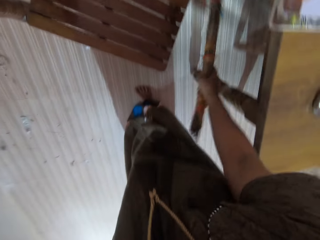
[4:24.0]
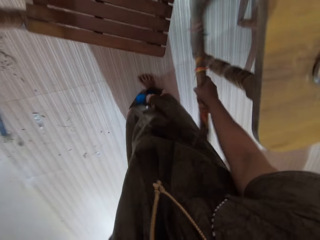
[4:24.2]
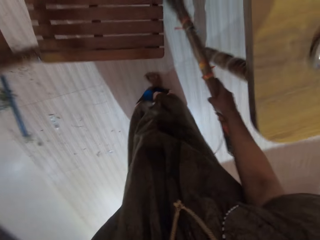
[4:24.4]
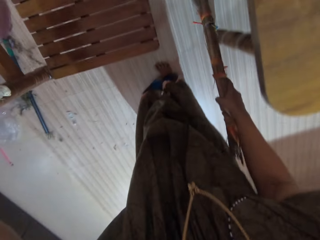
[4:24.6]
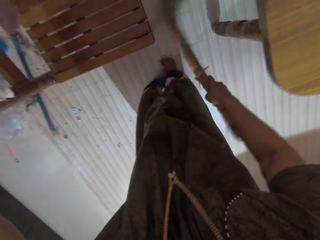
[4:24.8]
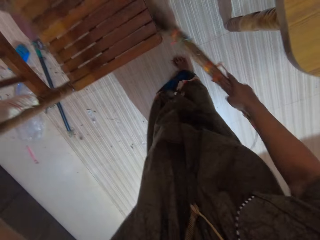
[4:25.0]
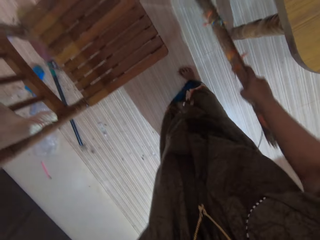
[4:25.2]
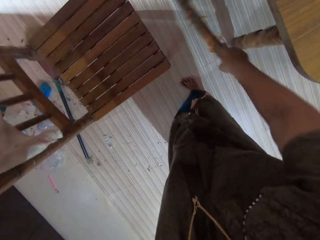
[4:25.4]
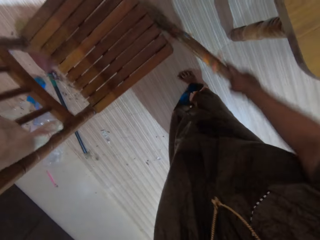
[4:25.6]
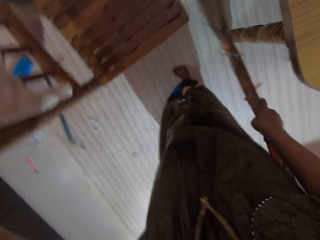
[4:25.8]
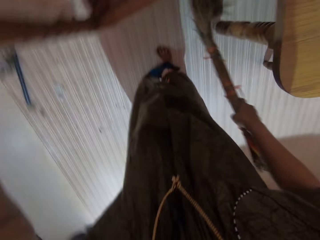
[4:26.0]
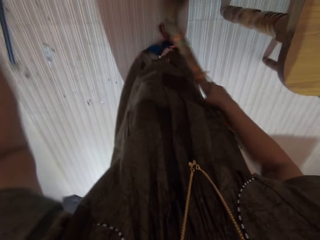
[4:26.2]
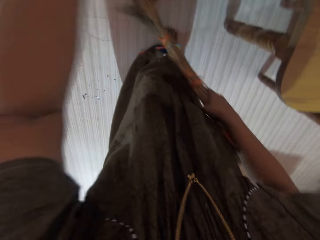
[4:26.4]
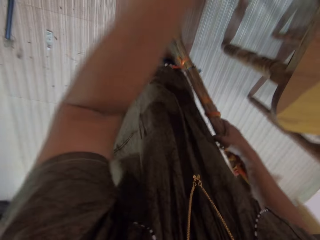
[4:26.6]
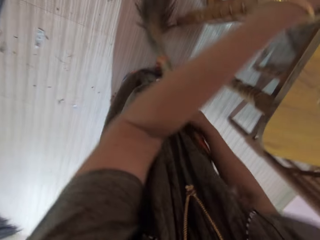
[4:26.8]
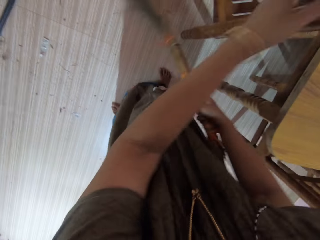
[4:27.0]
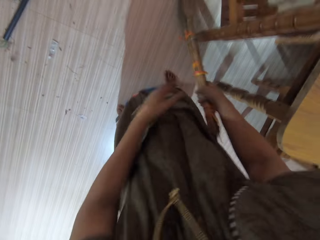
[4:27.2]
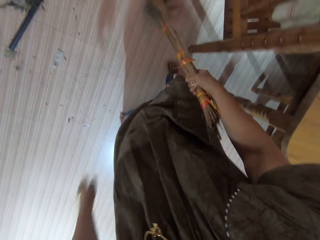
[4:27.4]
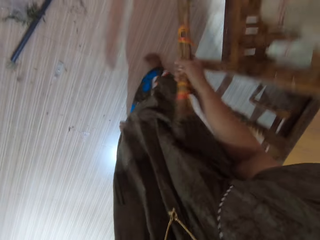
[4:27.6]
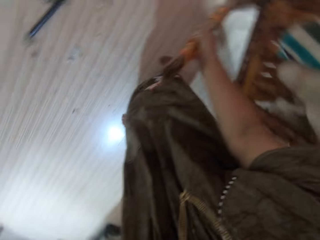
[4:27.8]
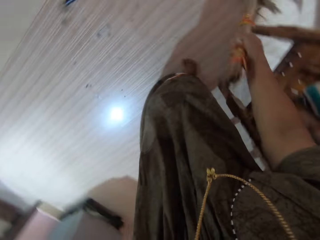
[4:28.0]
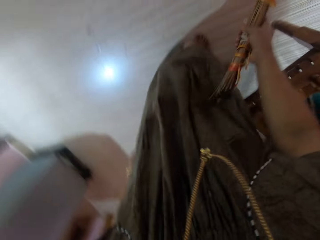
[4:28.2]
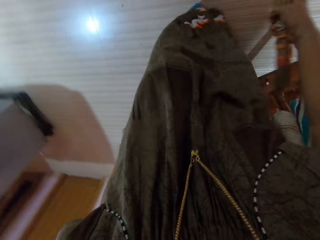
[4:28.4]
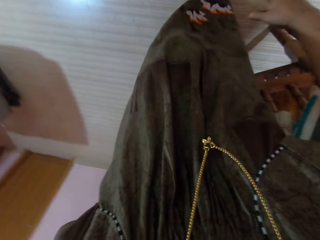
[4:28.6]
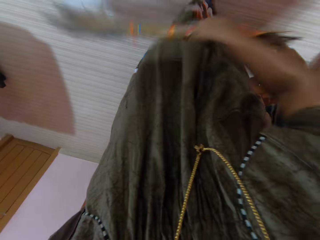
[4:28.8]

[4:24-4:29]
The camera wearer moves the chair on the floor. They move the chair again. They sweep with the broom.

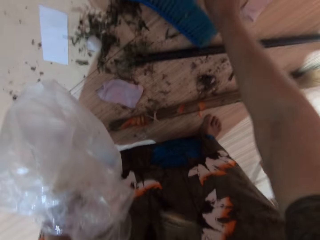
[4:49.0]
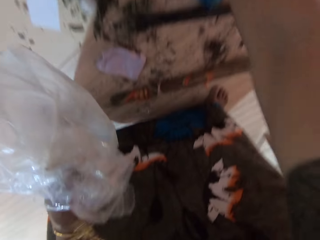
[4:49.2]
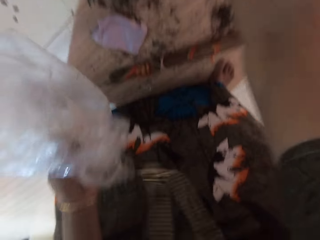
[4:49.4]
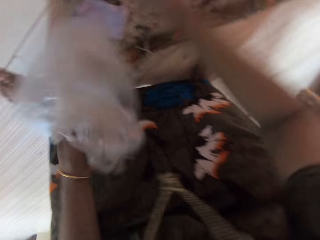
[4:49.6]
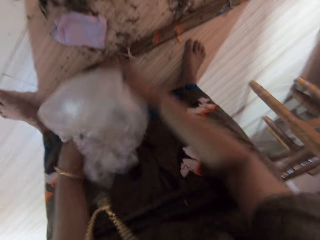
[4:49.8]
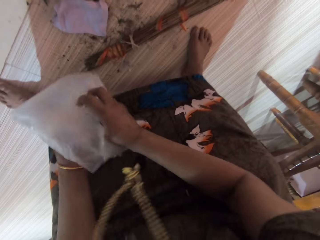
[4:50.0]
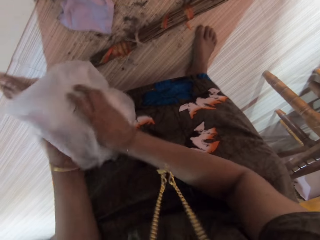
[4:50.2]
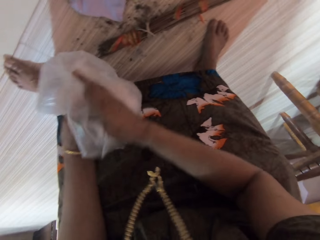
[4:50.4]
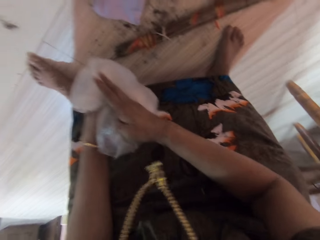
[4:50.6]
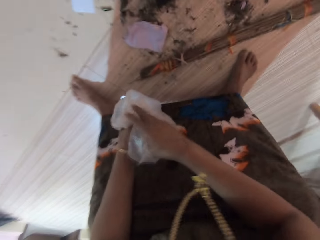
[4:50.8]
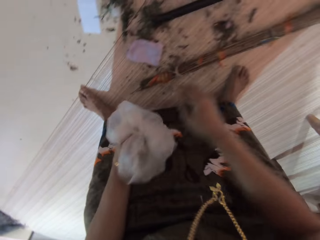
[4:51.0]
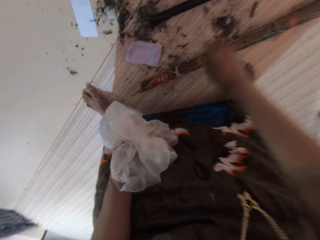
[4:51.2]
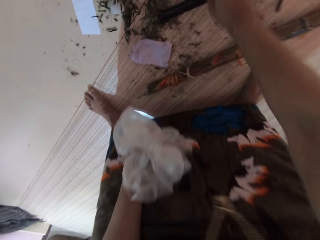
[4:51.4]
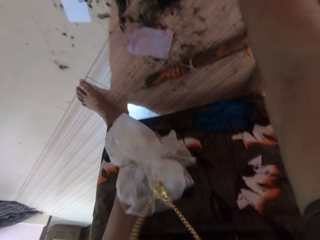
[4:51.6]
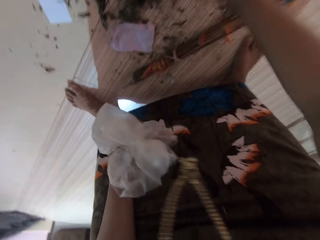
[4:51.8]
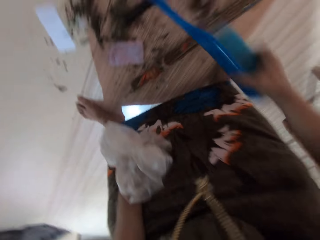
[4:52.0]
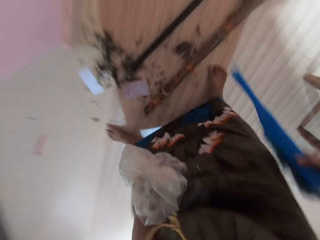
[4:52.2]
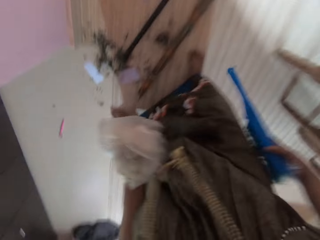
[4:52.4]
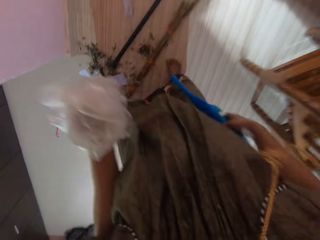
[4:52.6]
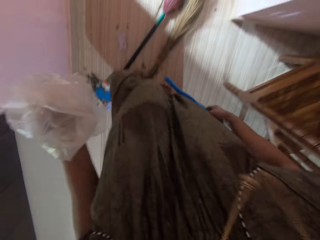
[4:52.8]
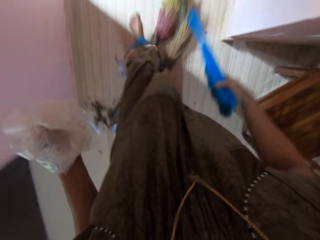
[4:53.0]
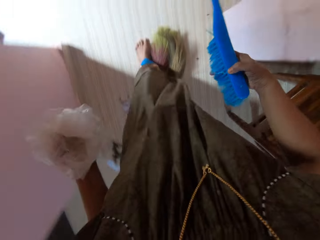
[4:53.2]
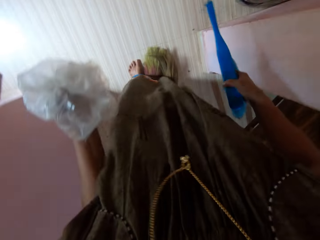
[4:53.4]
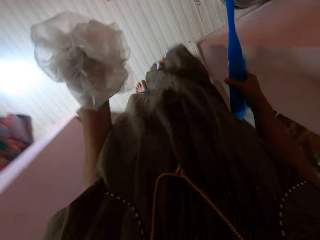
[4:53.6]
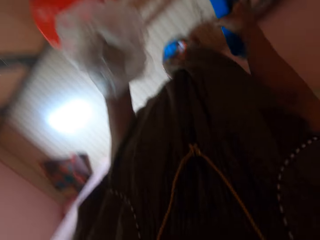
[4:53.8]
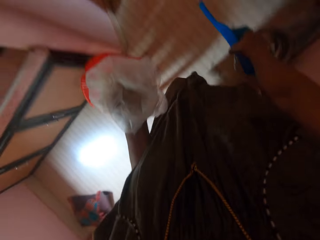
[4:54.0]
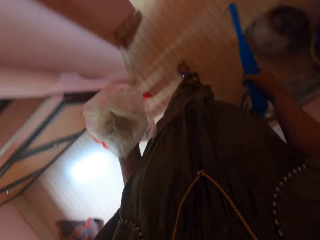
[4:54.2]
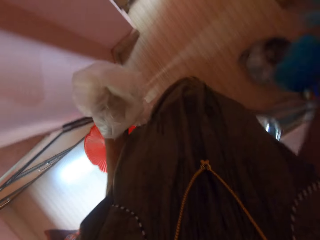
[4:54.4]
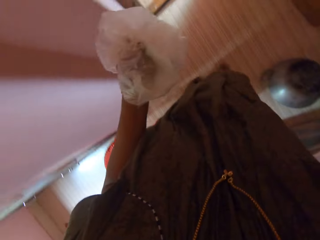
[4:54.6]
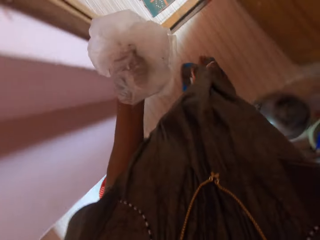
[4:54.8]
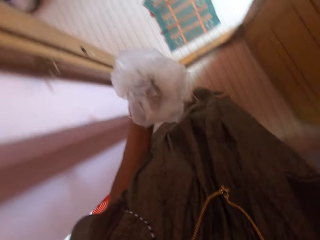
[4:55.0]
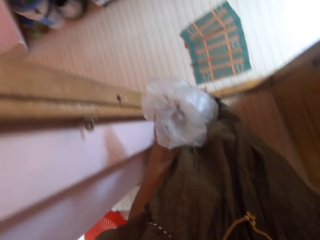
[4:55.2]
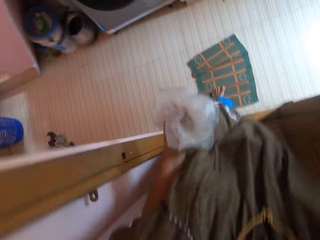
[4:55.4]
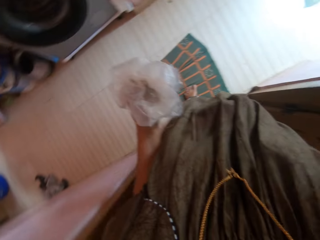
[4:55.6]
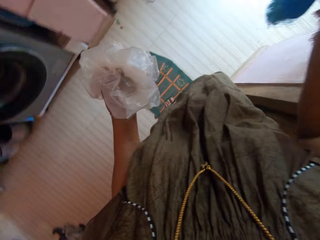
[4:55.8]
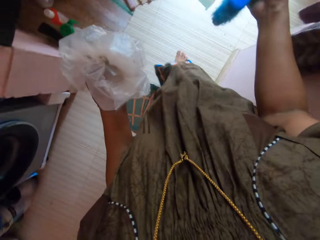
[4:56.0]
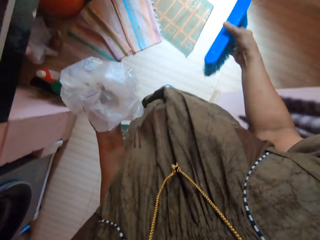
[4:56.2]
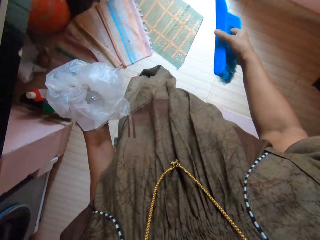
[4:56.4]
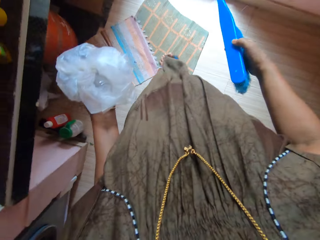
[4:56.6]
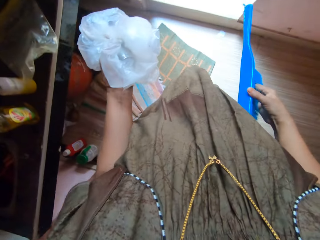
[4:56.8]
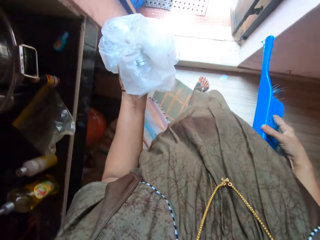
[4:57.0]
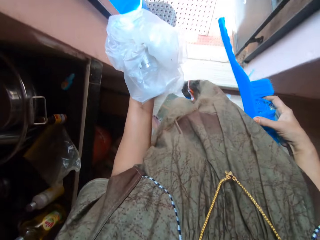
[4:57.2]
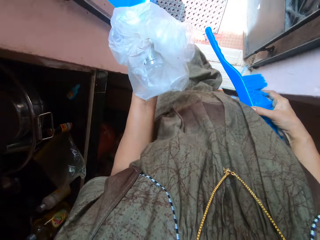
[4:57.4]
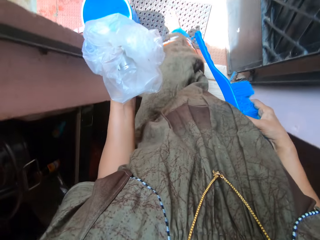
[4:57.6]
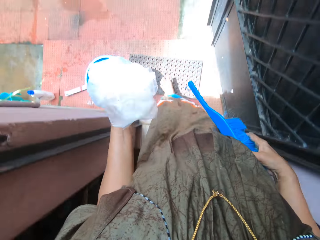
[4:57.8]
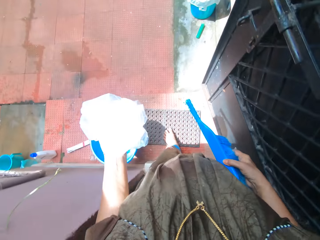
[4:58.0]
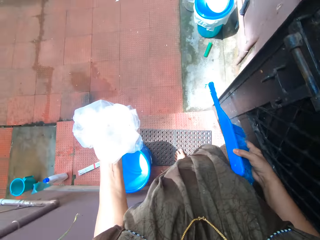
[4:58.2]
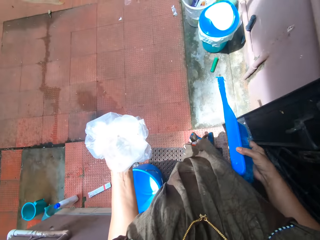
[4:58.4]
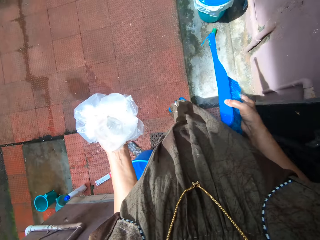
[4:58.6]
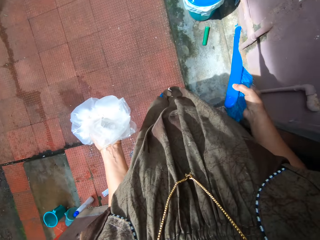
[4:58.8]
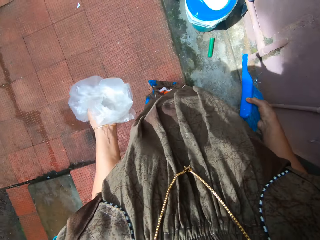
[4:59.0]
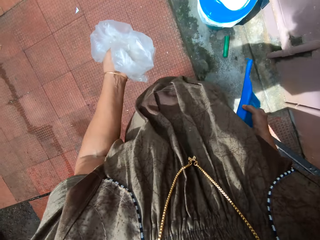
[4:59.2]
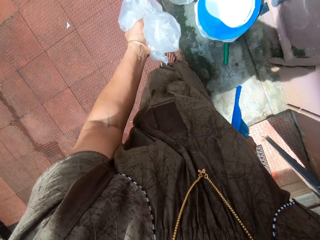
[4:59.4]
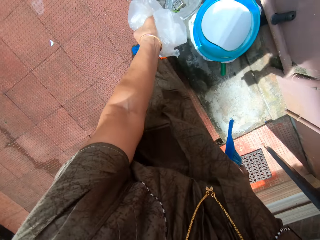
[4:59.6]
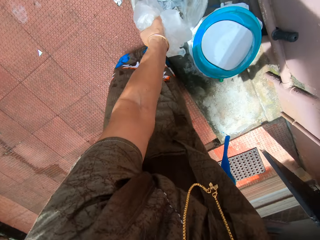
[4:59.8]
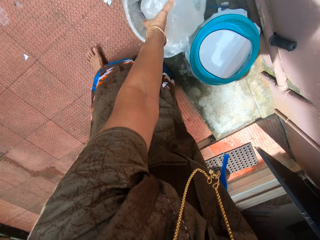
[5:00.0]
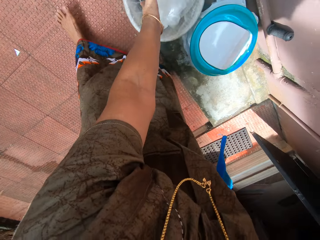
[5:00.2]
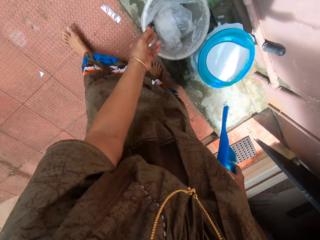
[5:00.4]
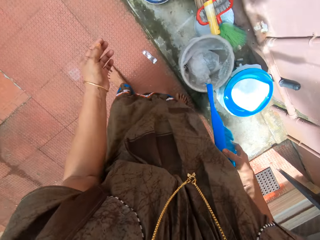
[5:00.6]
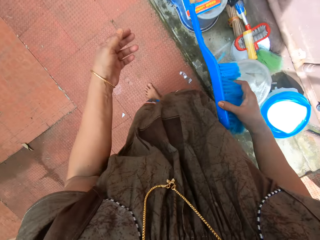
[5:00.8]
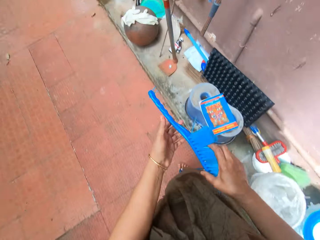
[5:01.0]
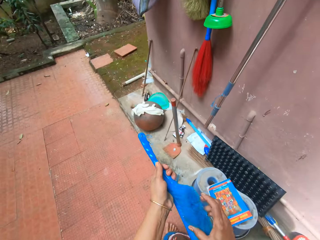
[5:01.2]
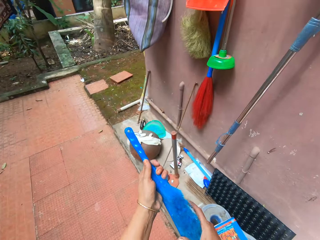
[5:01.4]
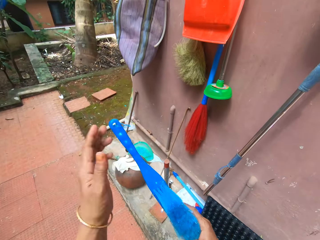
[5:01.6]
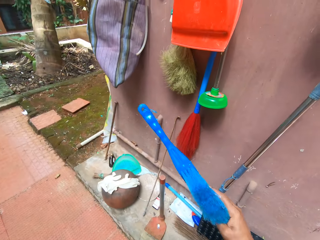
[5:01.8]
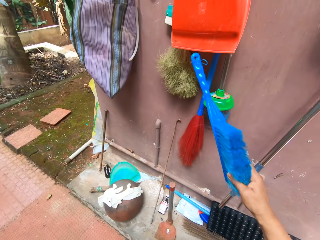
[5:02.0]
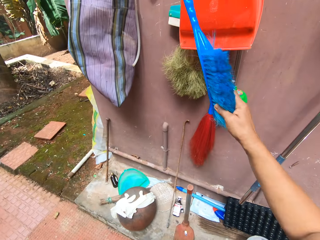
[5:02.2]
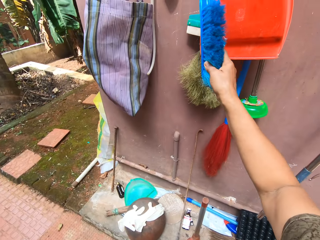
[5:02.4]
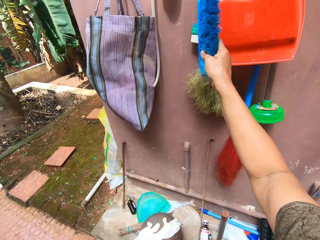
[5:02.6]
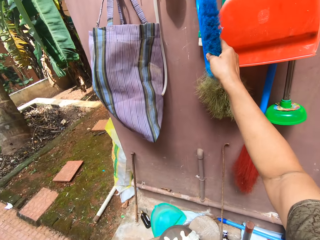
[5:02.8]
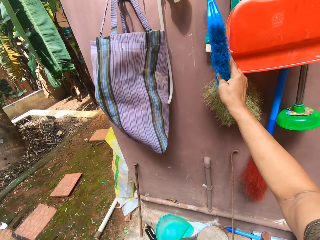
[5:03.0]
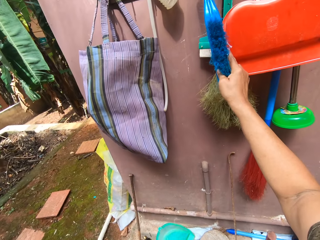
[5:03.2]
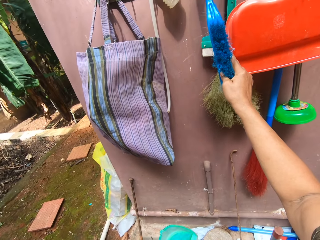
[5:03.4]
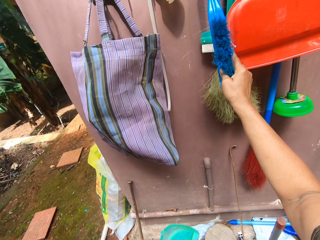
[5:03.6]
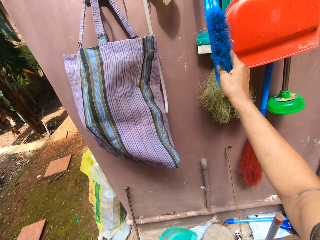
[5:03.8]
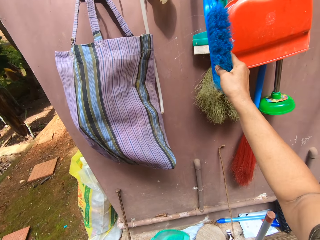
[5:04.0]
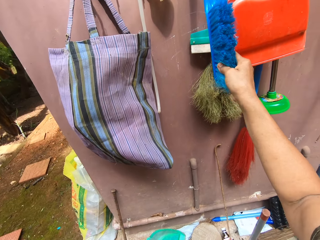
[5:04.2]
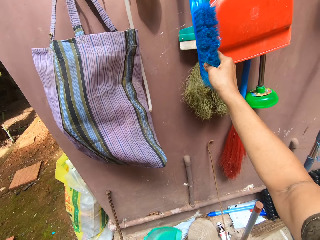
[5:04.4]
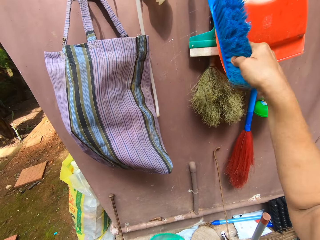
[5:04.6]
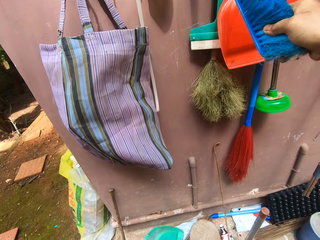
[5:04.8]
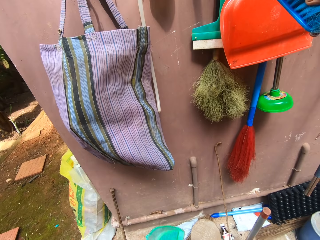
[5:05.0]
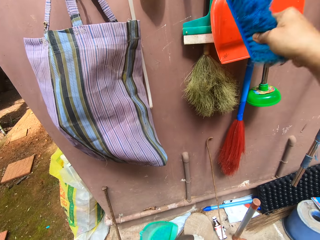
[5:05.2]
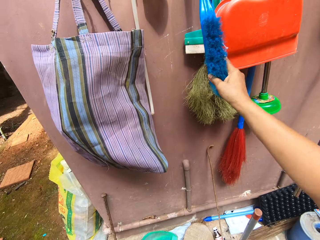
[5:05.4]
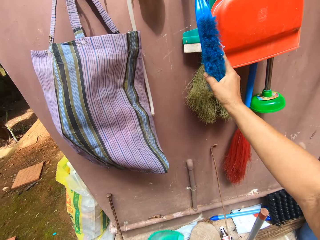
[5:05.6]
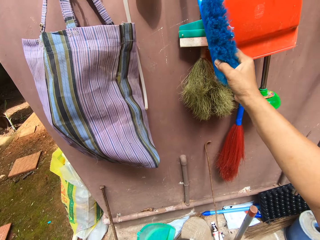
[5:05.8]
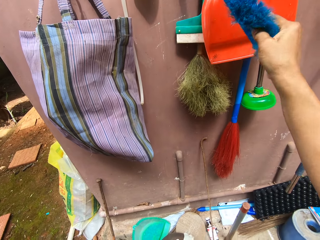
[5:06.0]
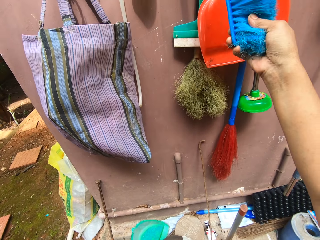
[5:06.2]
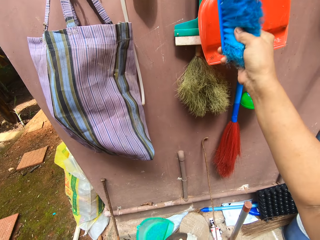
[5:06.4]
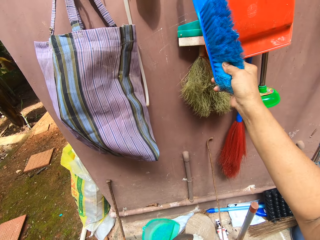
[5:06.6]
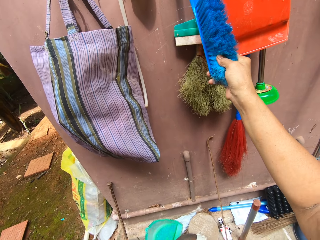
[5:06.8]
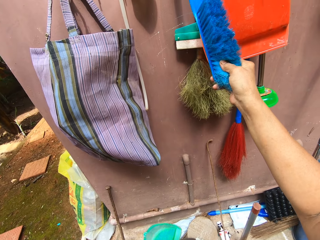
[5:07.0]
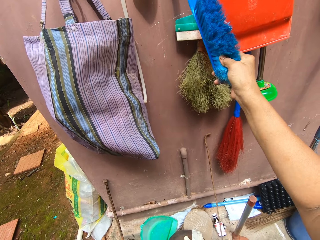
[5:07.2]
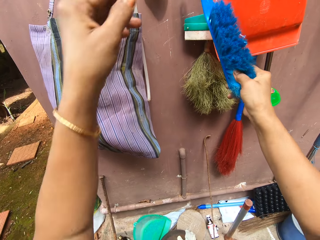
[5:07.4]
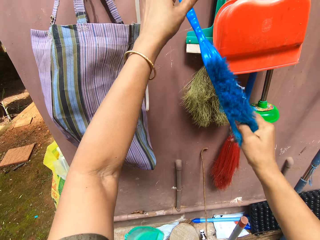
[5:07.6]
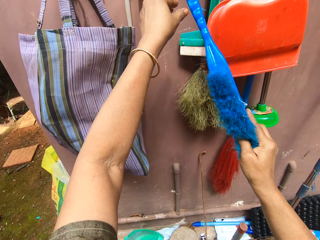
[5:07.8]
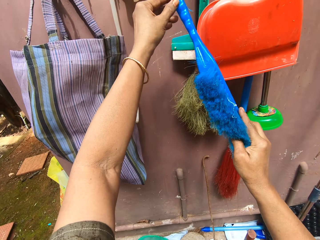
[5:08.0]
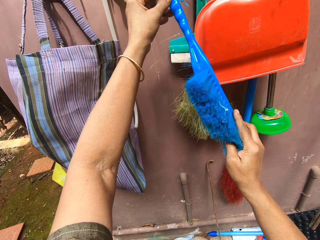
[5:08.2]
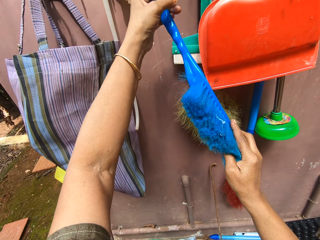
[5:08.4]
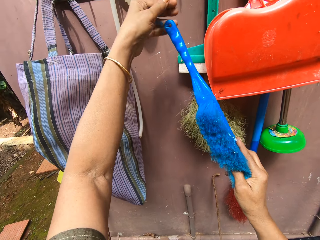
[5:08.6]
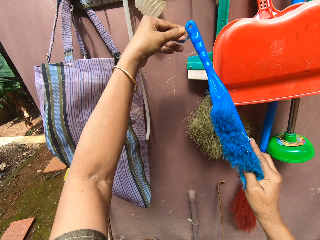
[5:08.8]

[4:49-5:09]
The camera wearer folds the nylon paper. They pick up a brush from the floor. They walk outside an apartment. They put the dirt in the dustbin outside the apartment. They walk on the pavement. They hang the brush on the wall.
